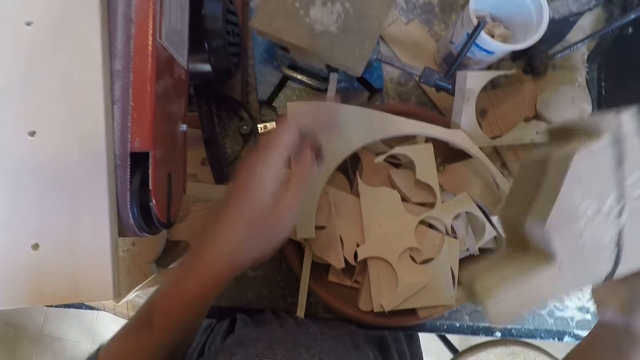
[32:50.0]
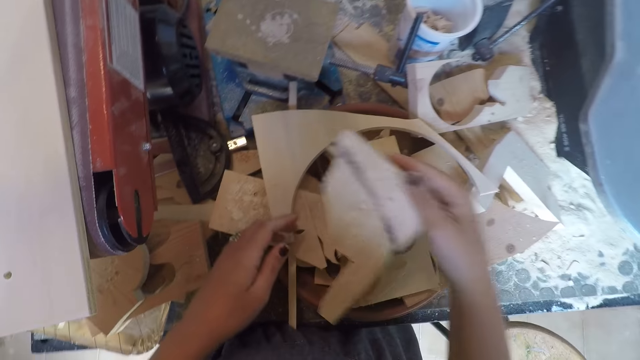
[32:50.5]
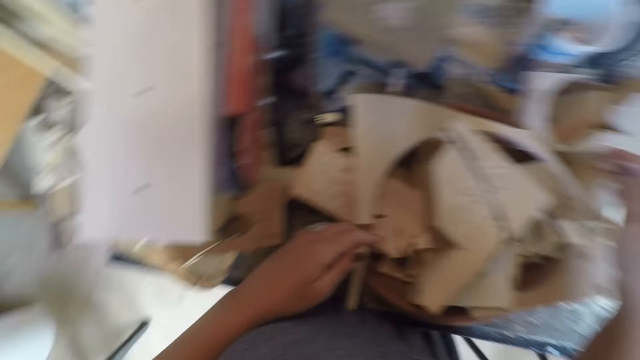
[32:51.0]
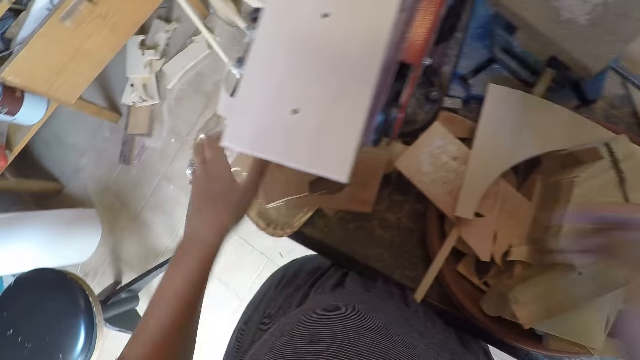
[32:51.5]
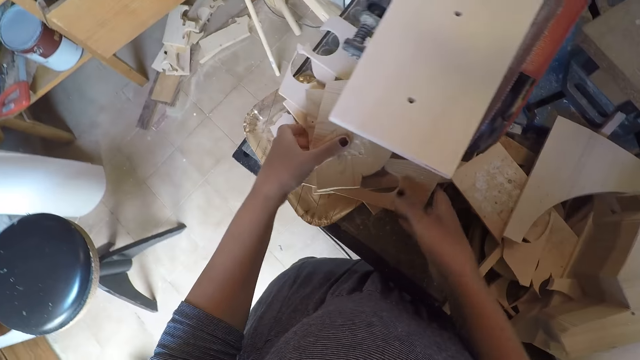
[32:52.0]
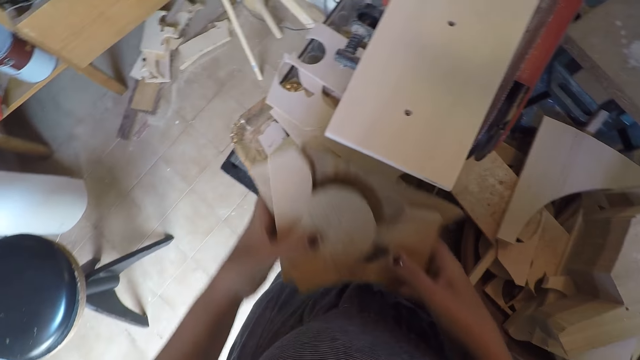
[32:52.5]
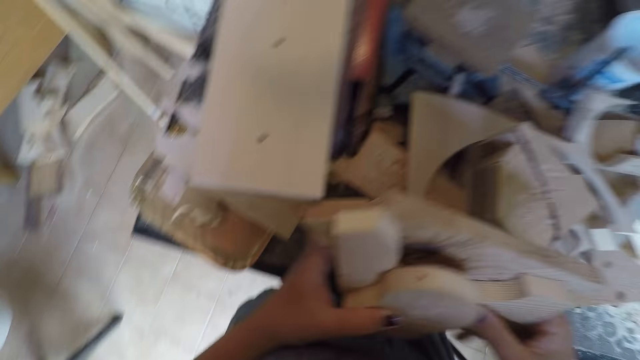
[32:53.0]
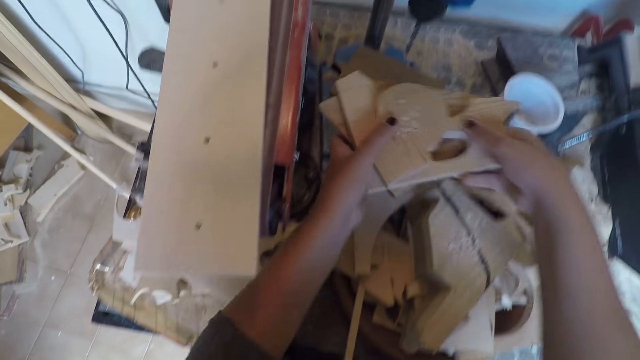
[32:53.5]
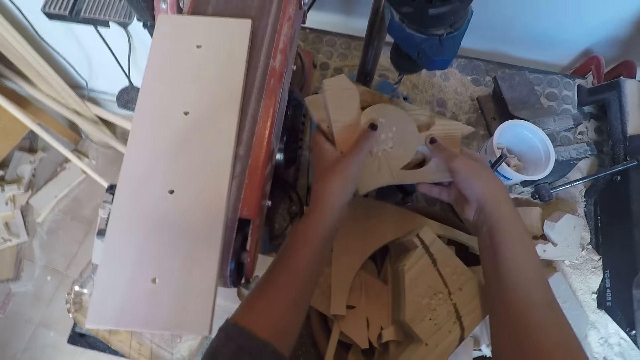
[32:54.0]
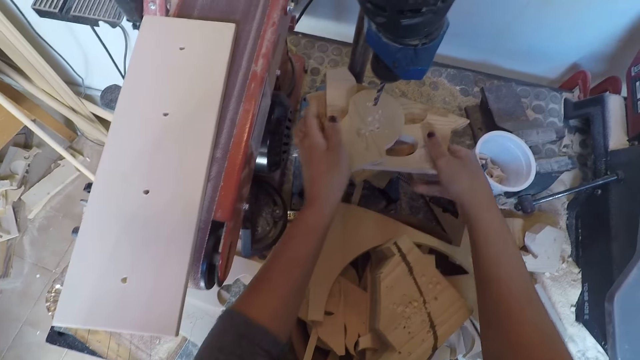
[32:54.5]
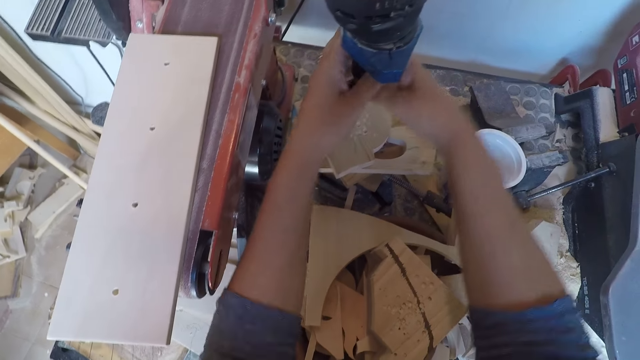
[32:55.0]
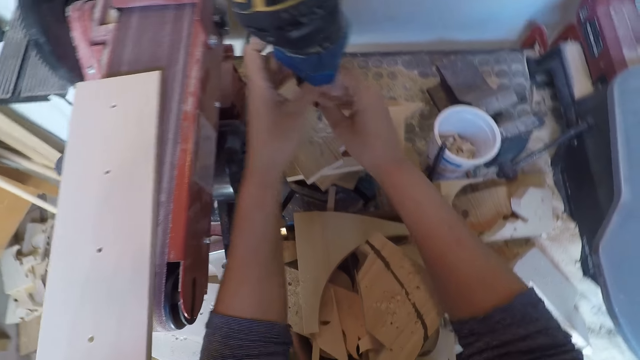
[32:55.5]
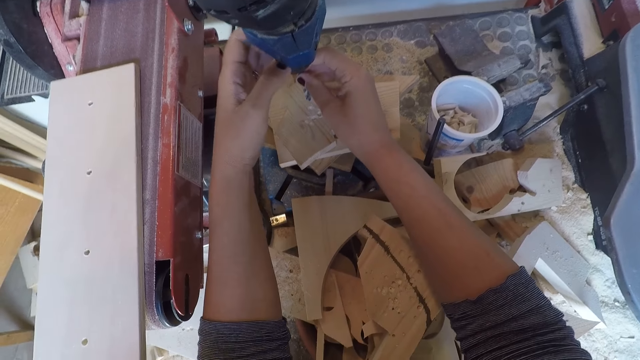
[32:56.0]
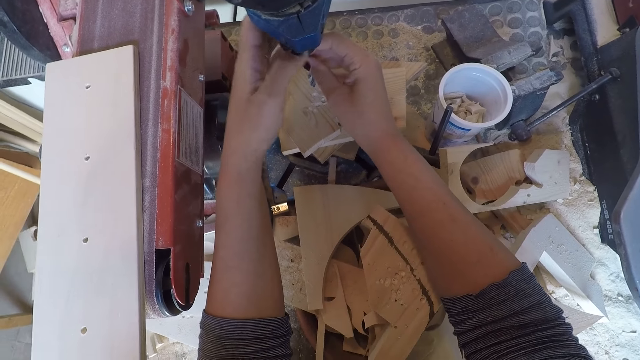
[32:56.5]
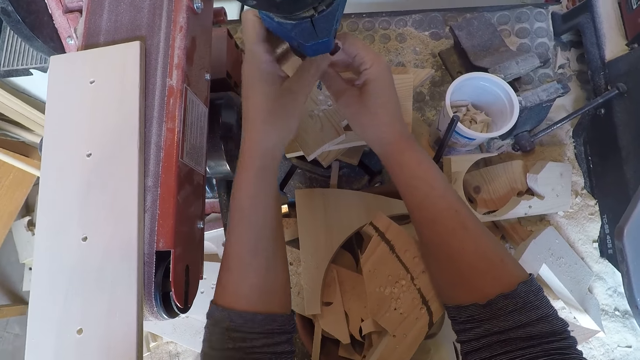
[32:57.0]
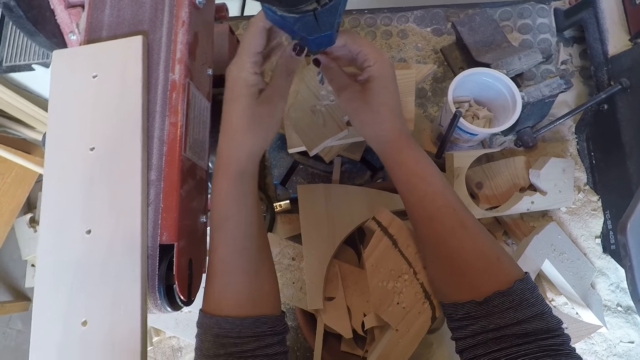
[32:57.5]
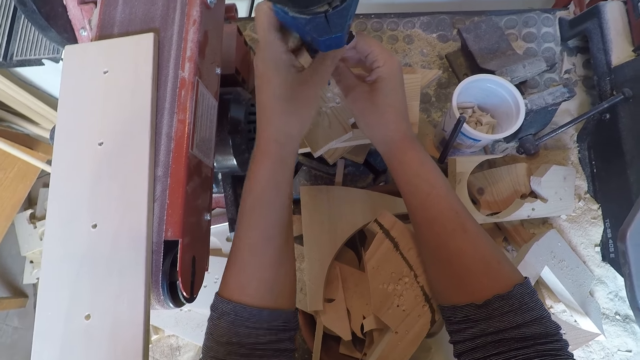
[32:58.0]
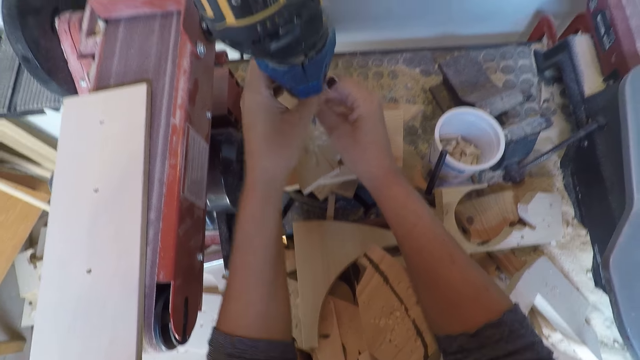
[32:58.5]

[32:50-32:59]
The camera wearer removes the piece of wood from the drilling machine. They place the piece of wood on some wood on the workshop table. They take some pieces of wood on the workshop table with both hands. They place the pieces of wood on the drilling machine. They adjust the drill chuck of the drilling machine with both hands.

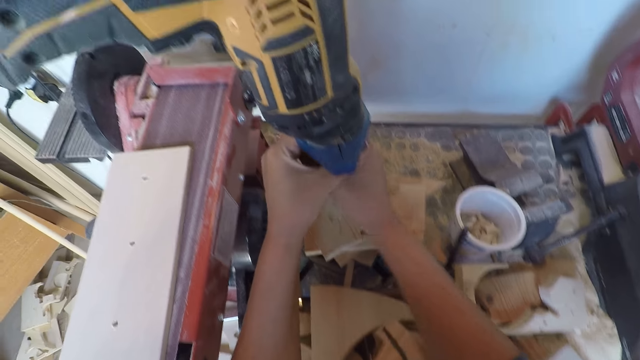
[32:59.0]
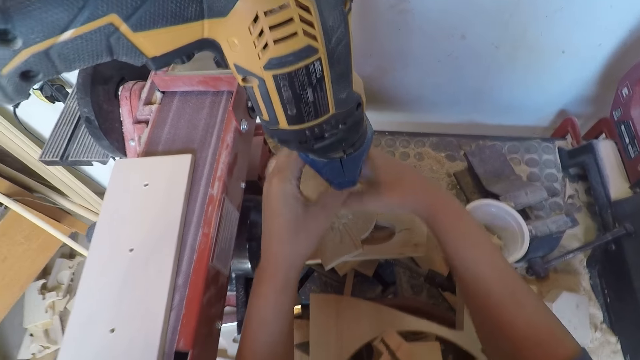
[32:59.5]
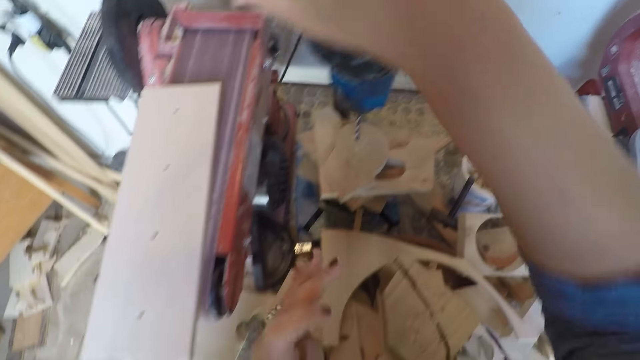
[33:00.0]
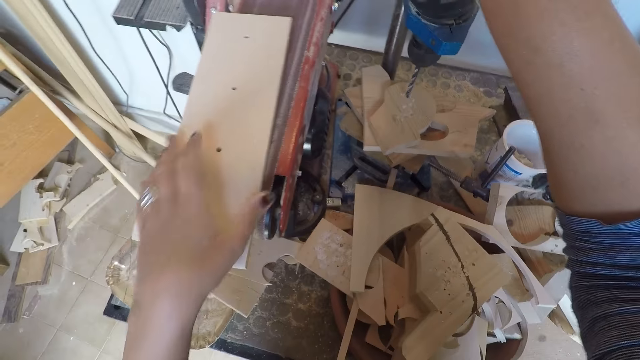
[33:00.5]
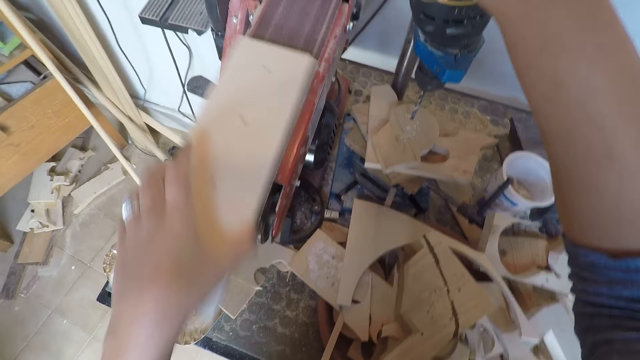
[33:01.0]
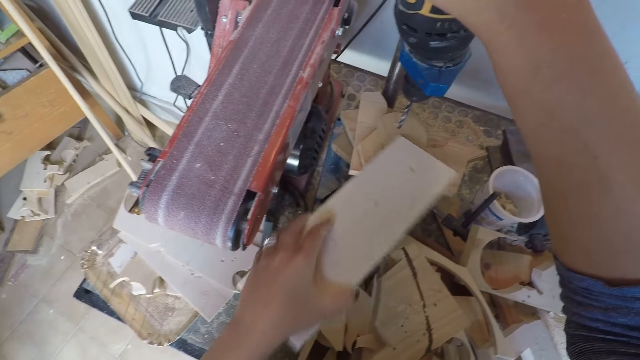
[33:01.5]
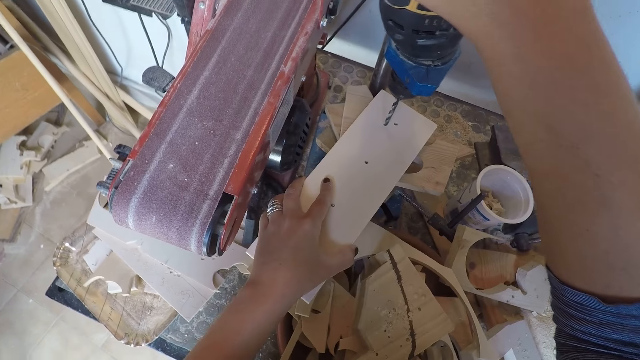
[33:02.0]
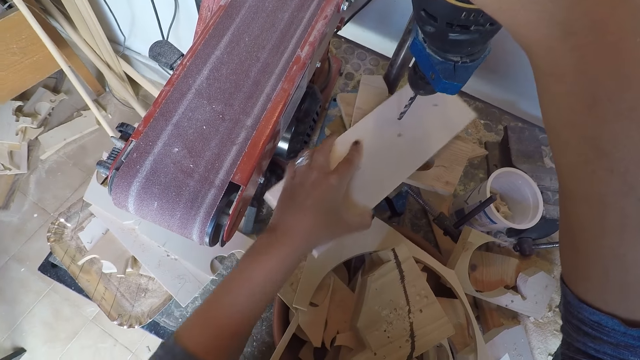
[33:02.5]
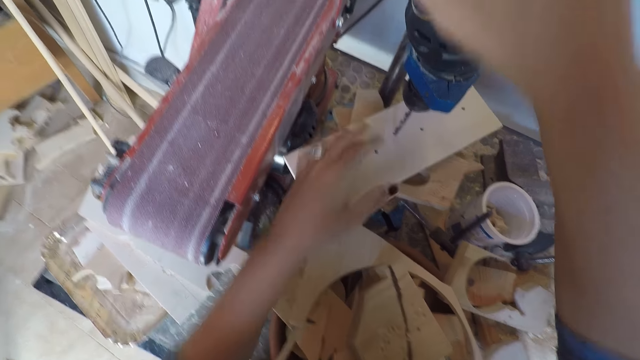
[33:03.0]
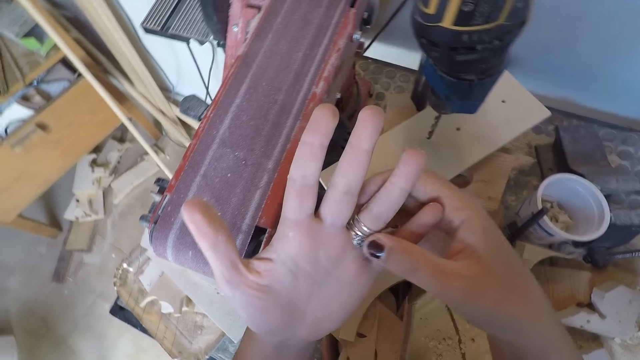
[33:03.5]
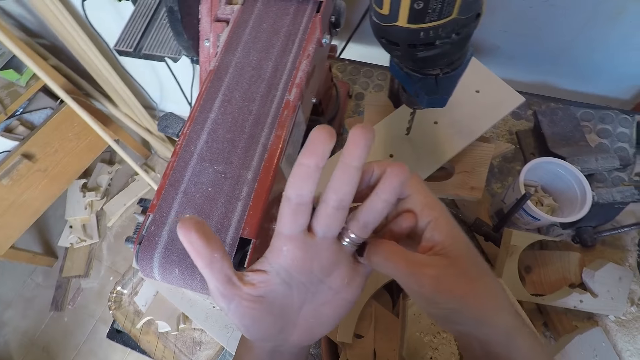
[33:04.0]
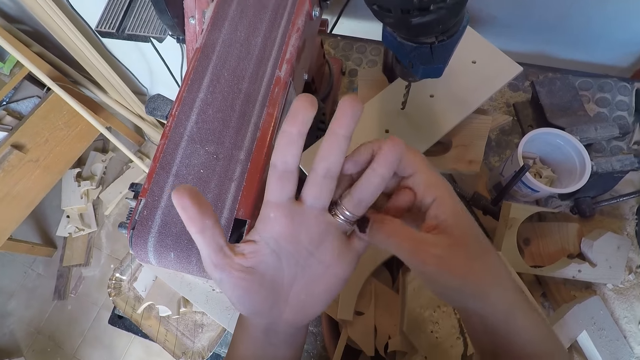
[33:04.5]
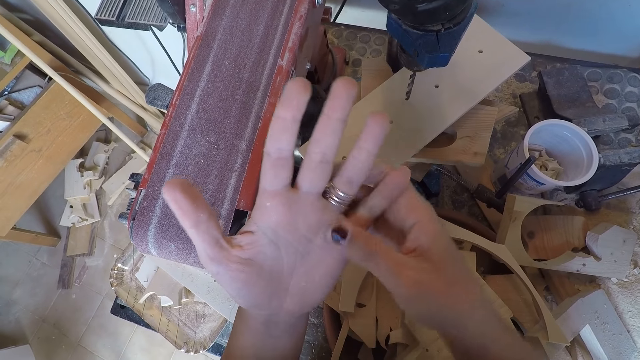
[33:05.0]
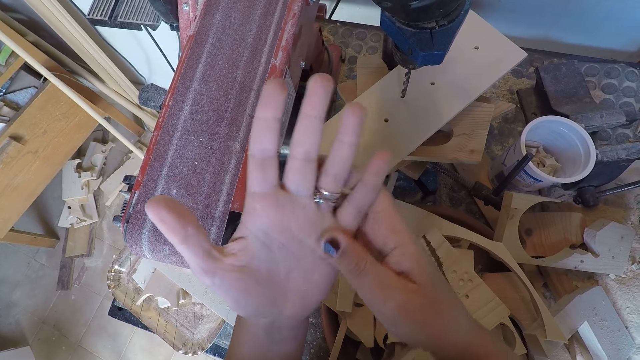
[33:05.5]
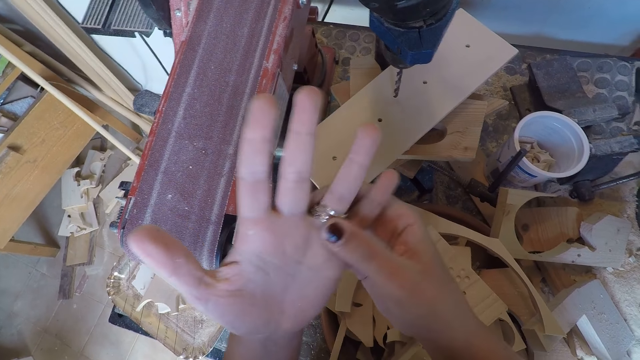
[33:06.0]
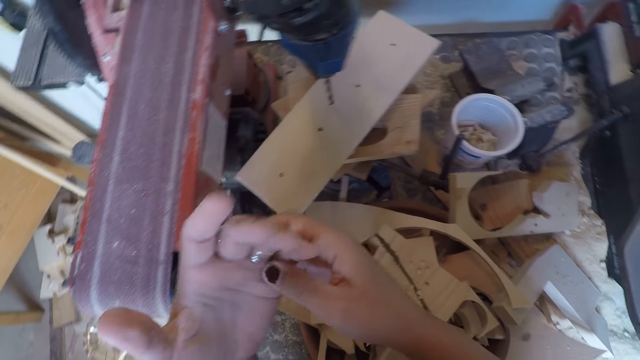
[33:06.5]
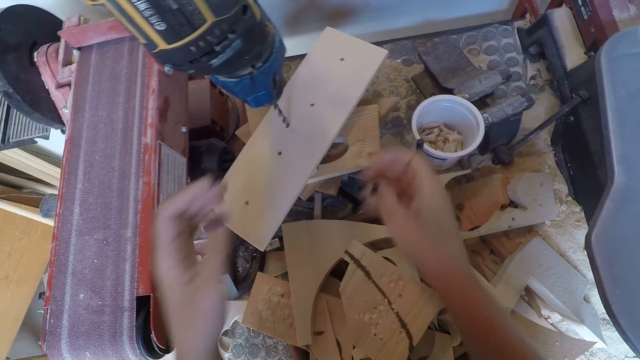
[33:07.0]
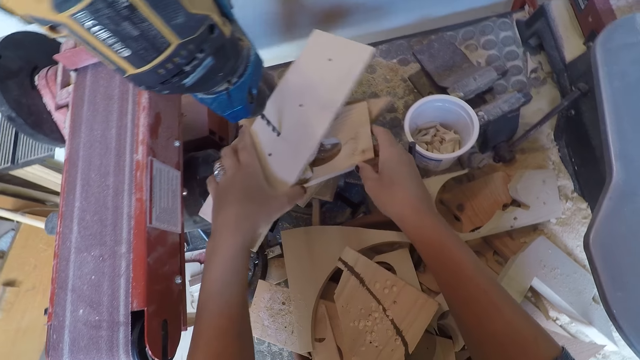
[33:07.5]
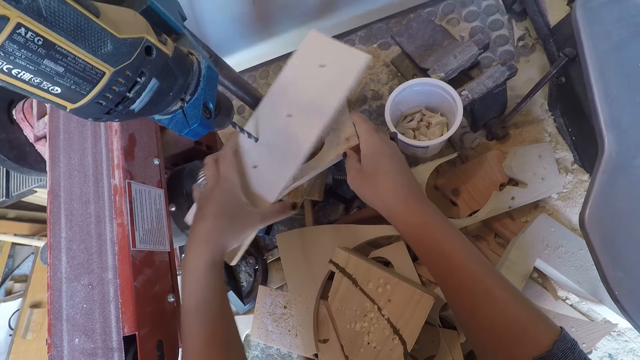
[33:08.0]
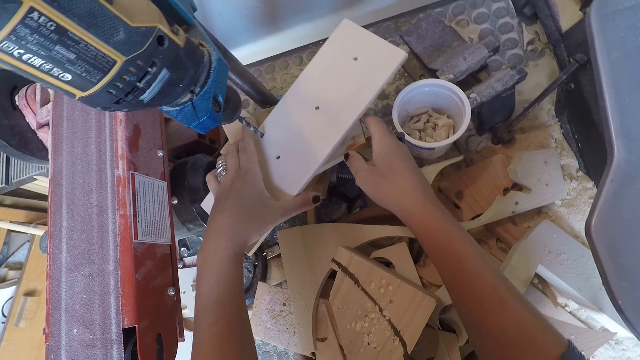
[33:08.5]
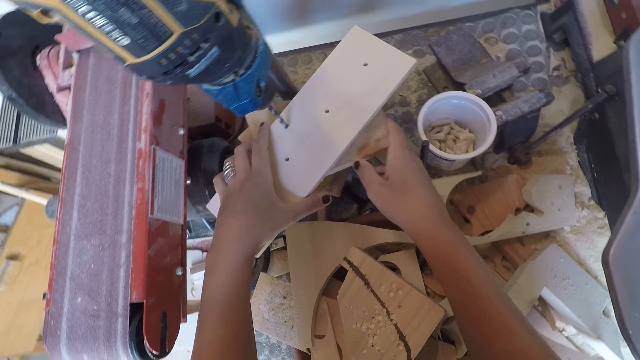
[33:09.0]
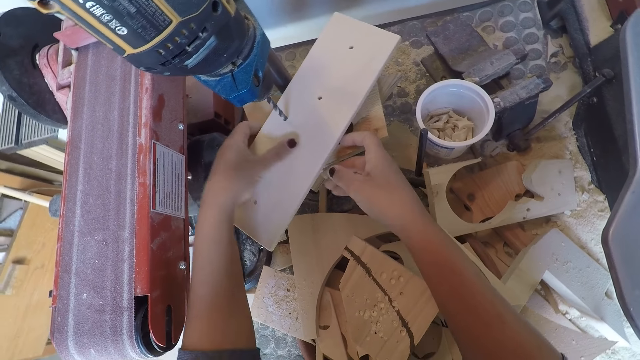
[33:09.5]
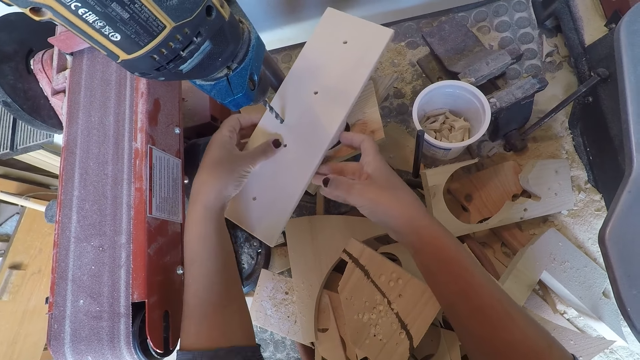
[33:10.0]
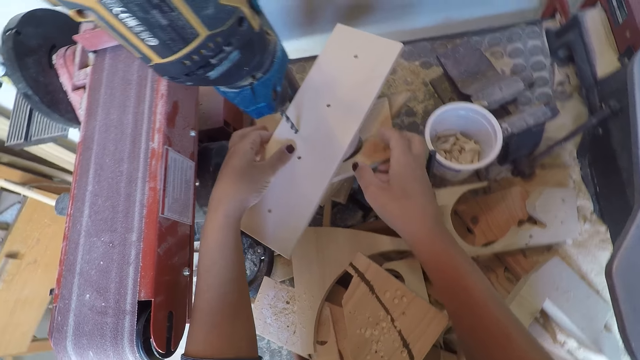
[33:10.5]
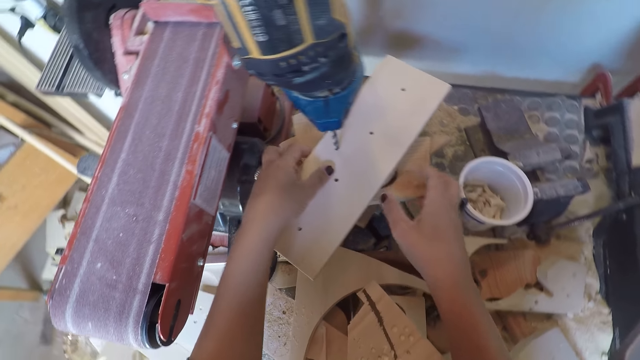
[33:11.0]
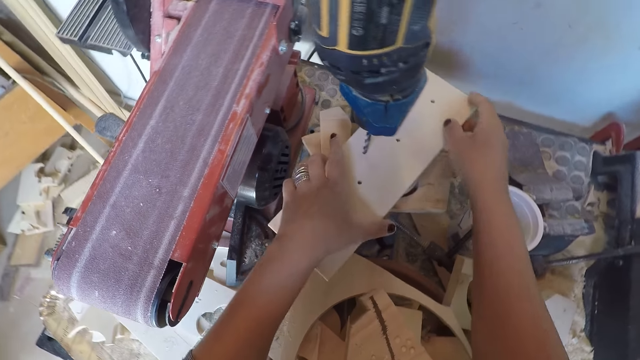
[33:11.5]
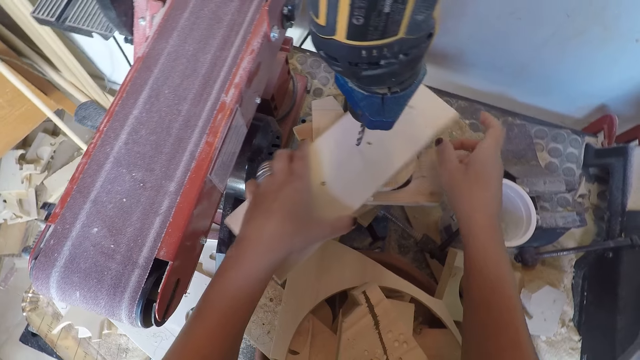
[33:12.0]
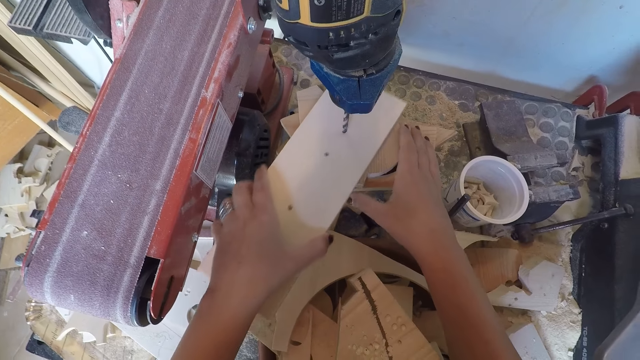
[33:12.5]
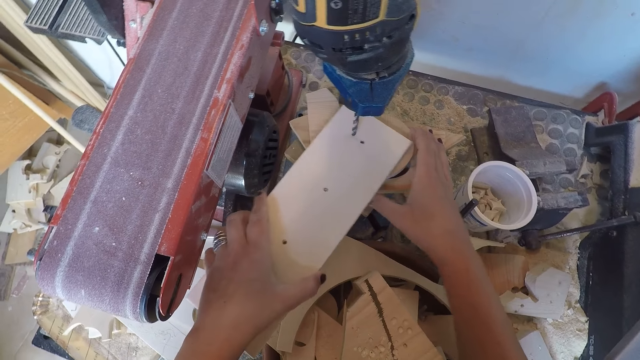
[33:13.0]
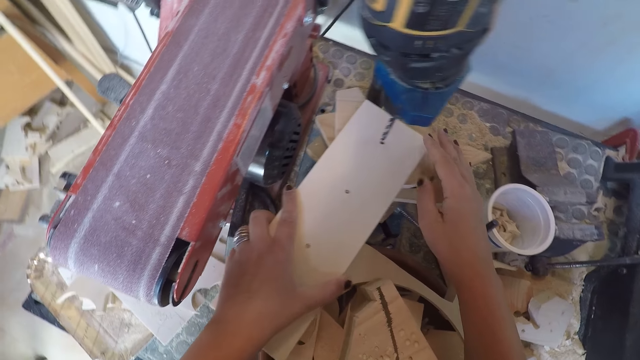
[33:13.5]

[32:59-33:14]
The camera wearer places his right hand on the drilling machine or drill press. He takes the piece of wood on the belt sandpaper machine with his left hand. He places the piece of wood on the drilling machine. He touches the ring on his left finger with his right hand. He adjusts the rings on his finger. He adjusts the pieces of wood on the drilling machine. He positions the wood on the drill press.
